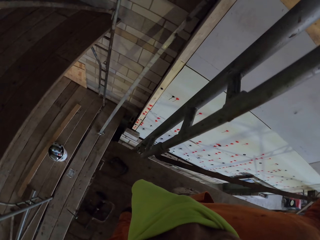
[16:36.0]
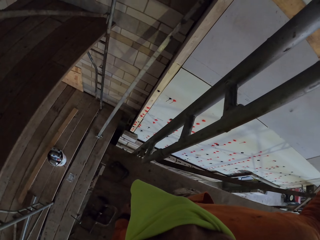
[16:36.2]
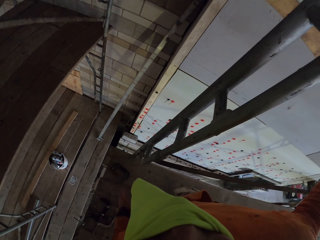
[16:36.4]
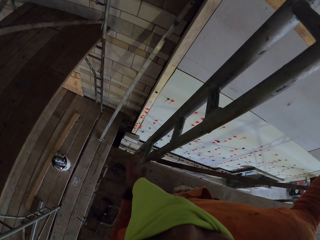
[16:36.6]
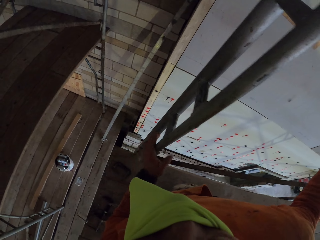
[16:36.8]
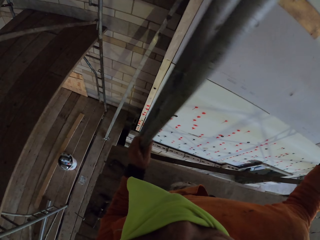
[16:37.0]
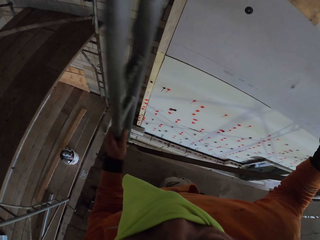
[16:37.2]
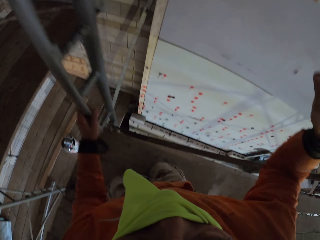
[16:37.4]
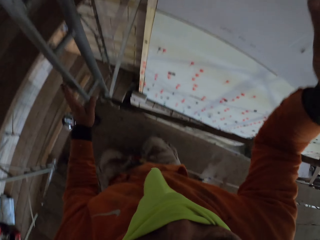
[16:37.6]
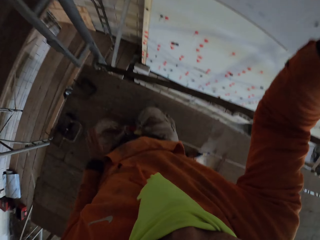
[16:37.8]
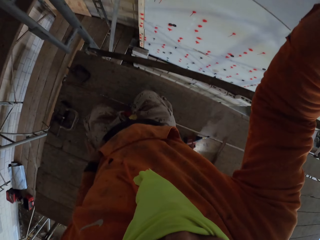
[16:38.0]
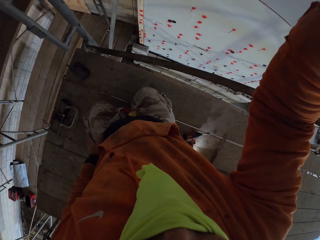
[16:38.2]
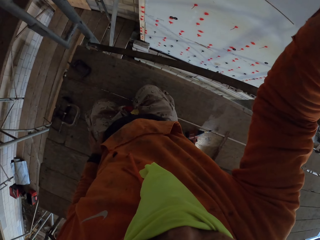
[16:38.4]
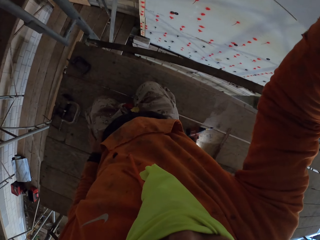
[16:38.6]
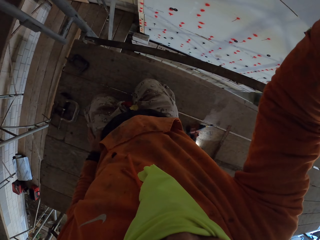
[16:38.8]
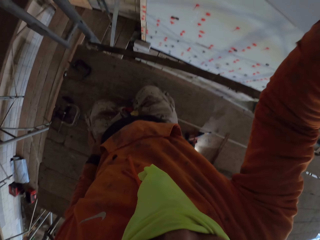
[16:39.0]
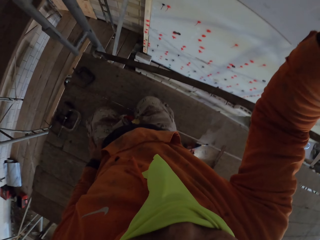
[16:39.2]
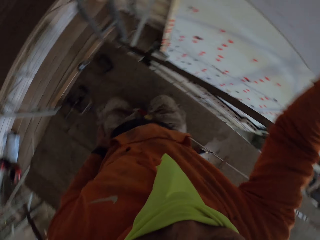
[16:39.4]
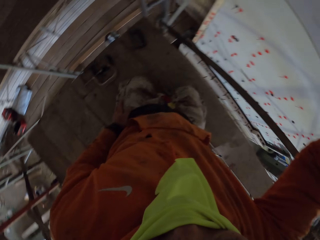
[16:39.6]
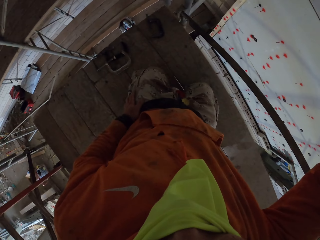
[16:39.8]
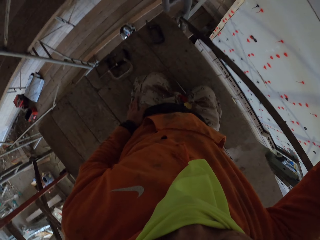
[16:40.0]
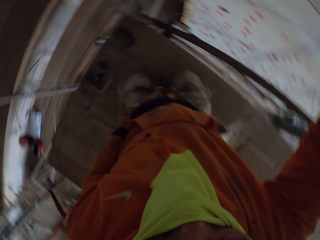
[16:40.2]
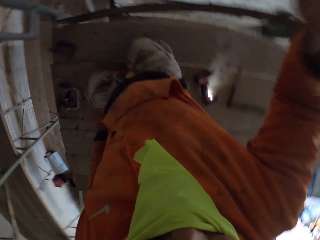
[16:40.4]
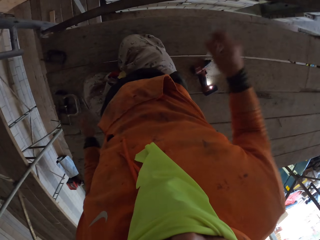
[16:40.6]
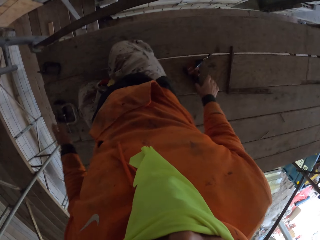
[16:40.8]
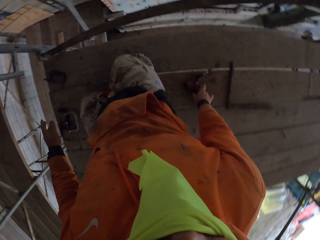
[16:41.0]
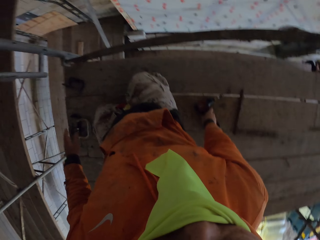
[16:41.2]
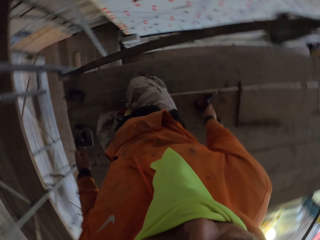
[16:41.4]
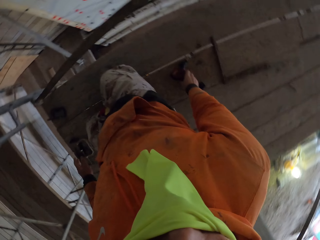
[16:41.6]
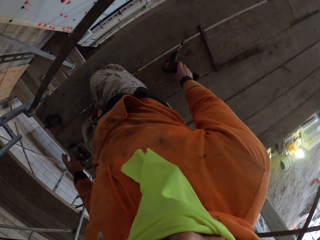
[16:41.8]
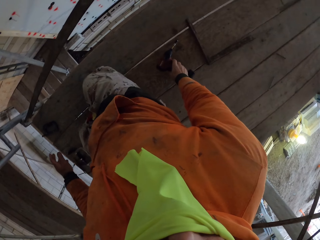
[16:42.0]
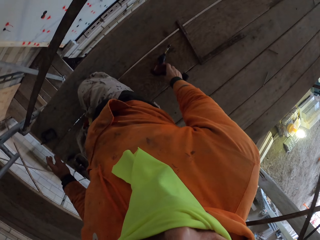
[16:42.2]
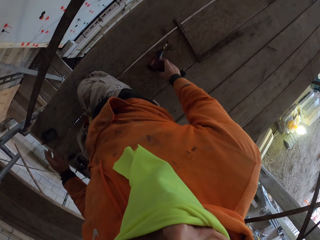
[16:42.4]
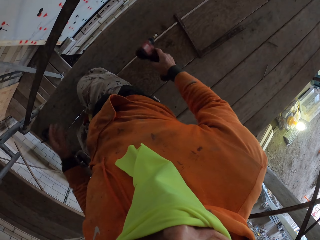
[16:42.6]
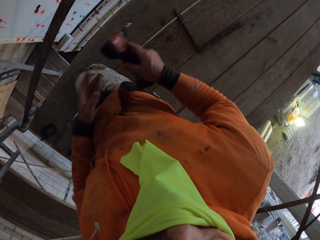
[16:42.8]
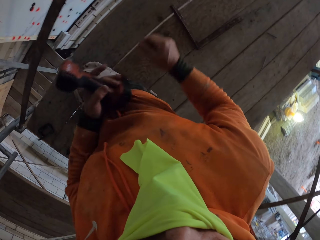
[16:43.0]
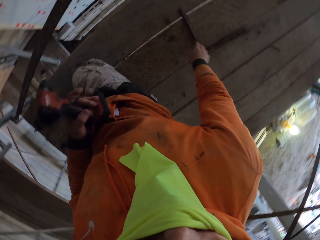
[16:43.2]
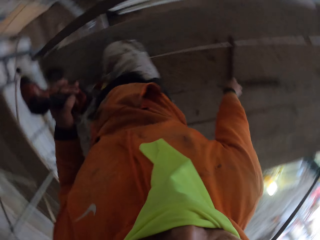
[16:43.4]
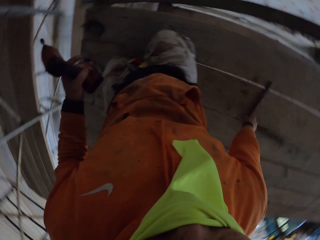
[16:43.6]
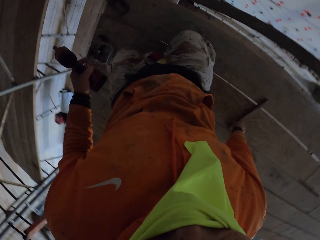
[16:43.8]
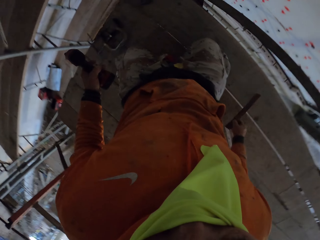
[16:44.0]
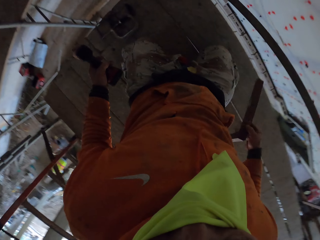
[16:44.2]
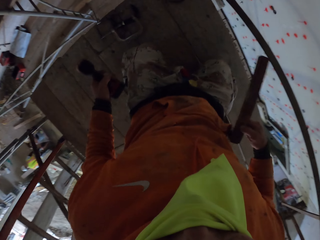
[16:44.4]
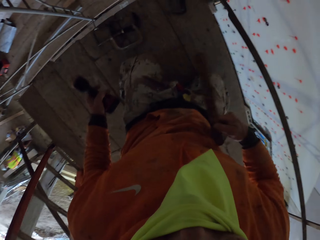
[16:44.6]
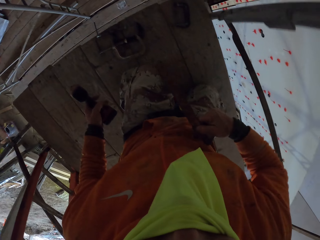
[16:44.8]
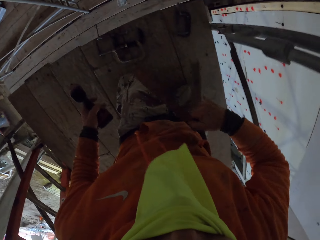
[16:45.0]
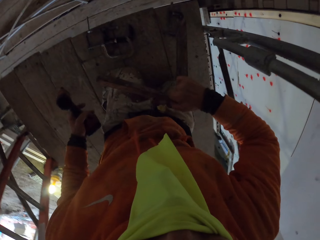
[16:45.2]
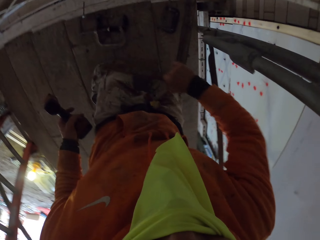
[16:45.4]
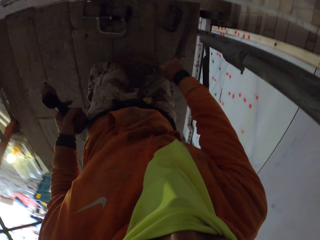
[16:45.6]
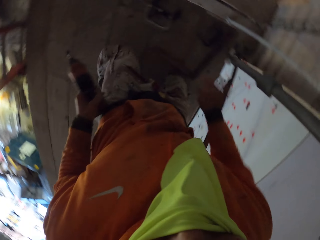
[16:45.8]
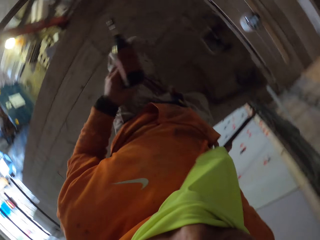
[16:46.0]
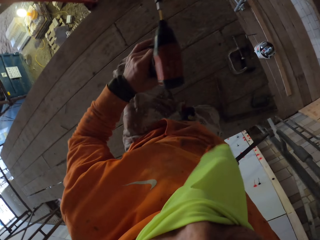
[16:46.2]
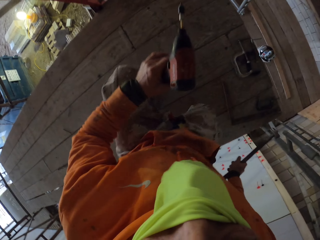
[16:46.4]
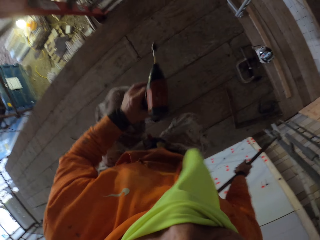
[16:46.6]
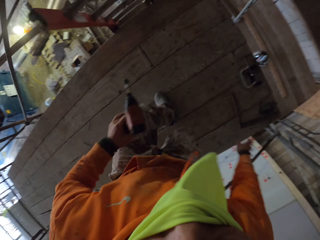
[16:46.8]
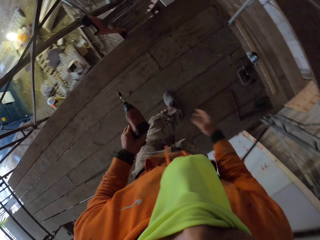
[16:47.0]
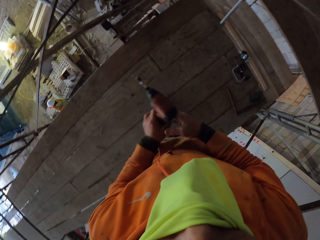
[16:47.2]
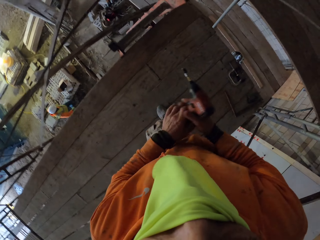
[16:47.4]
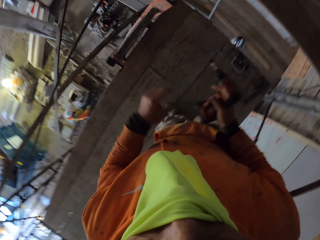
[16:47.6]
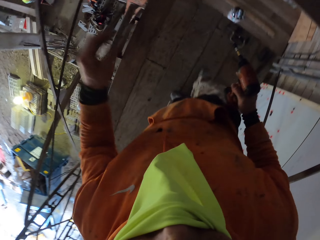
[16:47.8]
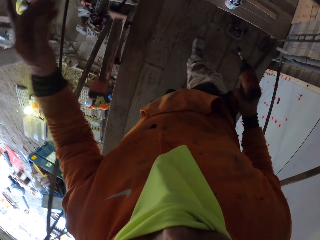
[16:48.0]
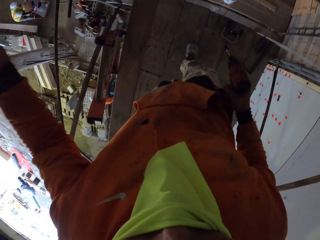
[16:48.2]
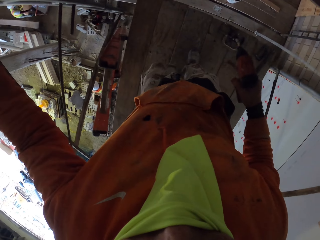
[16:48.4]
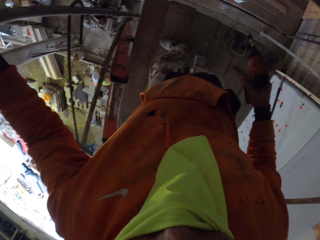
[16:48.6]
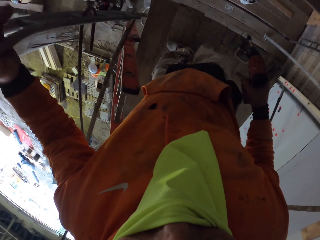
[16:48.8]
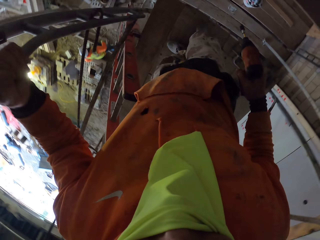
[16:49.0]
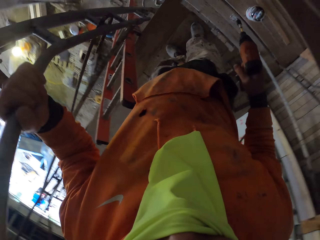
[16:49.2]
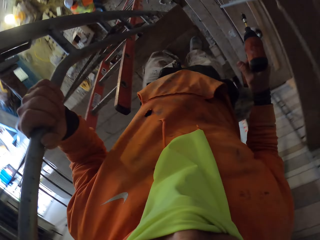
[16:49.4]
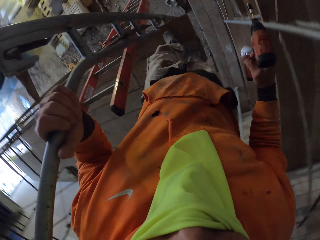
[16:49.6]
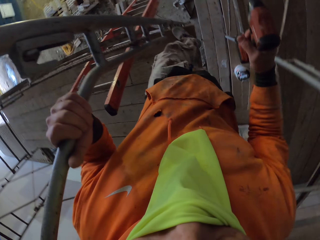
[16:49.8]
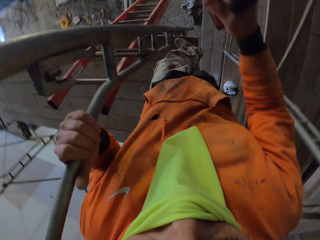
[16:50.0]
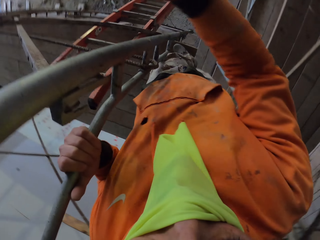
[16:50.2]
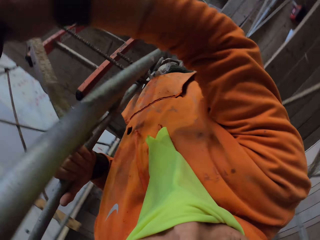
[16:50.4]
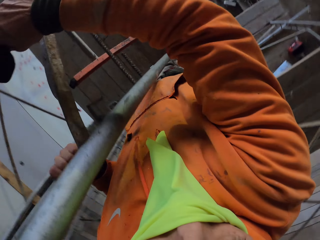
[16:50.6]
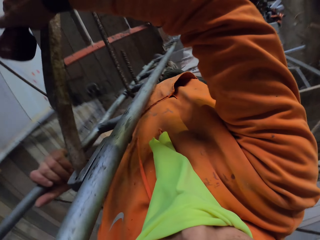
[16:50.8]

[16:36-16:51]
The camera wearer picks up the drill. They look around. They pass the drill to the left hand. They pick up the clamp. They pick up a wood. They place the clamp on the scaffolding. They put the wood on the floor. They stand. They pass the drill to the right hand. A person walks at the construction site. The camera wearer walks on the scaffolding.

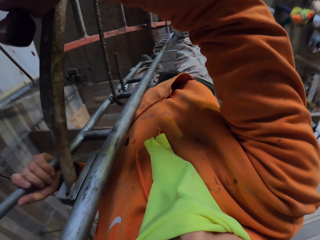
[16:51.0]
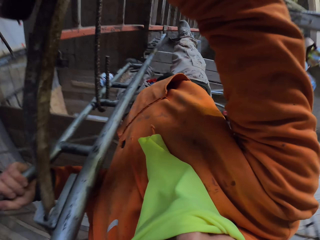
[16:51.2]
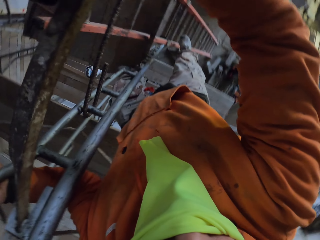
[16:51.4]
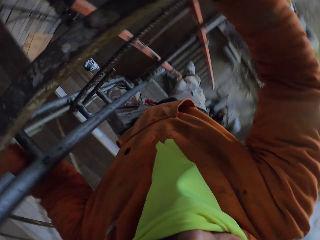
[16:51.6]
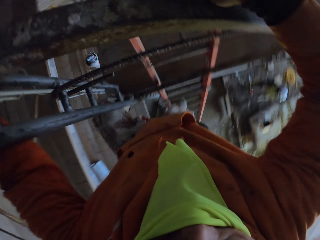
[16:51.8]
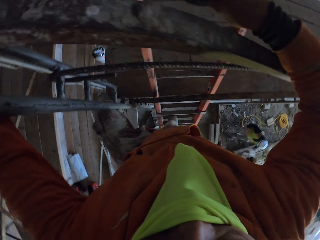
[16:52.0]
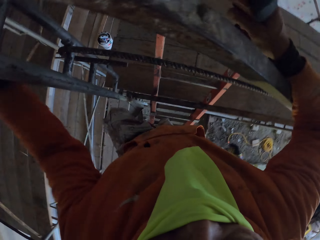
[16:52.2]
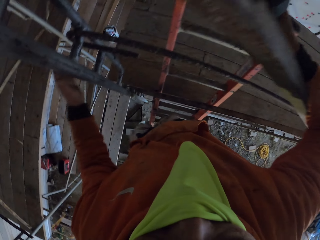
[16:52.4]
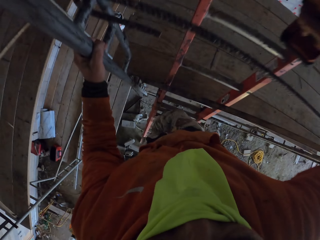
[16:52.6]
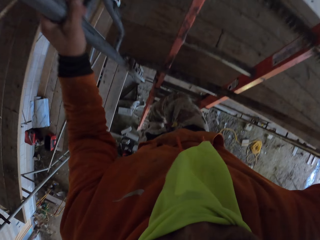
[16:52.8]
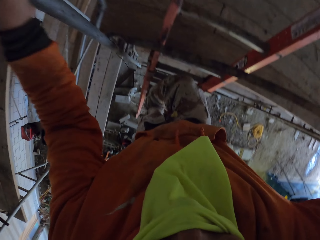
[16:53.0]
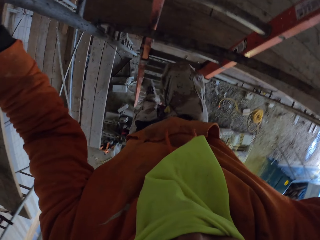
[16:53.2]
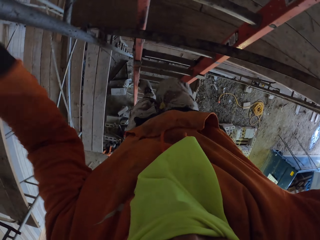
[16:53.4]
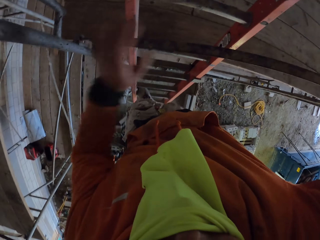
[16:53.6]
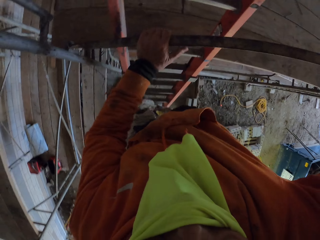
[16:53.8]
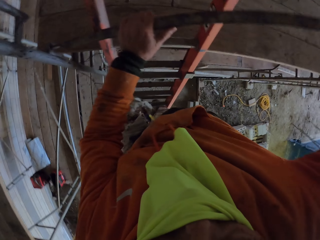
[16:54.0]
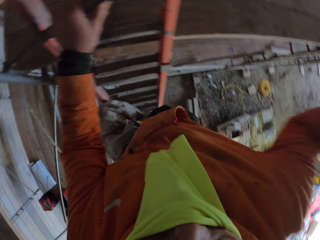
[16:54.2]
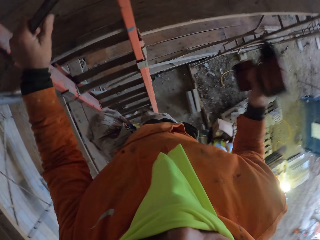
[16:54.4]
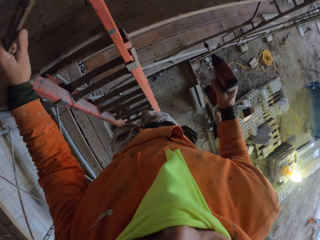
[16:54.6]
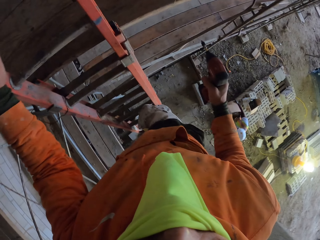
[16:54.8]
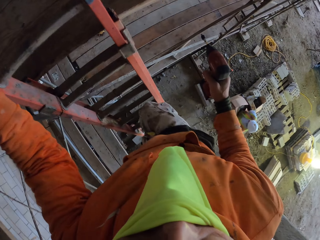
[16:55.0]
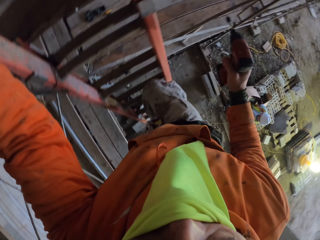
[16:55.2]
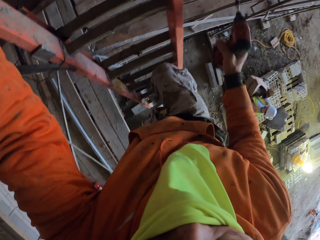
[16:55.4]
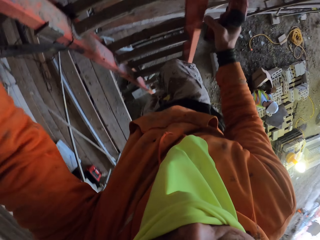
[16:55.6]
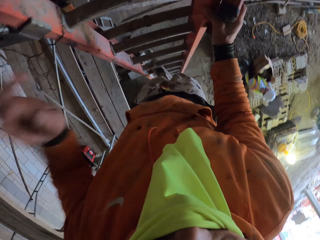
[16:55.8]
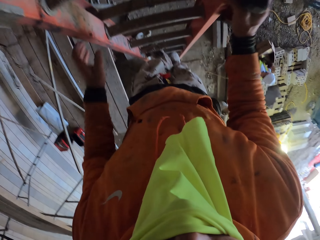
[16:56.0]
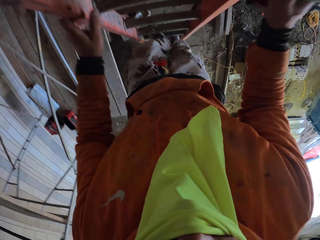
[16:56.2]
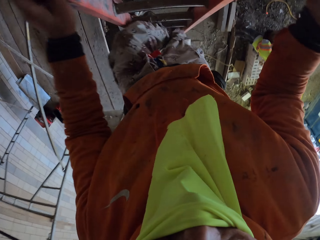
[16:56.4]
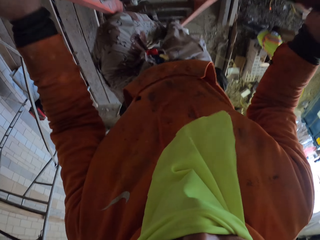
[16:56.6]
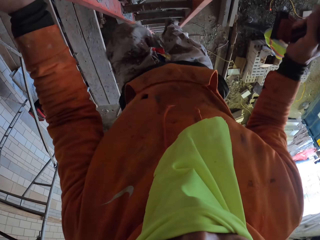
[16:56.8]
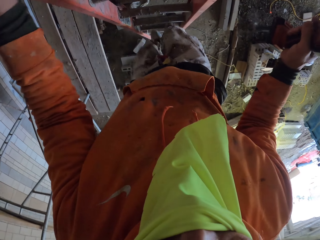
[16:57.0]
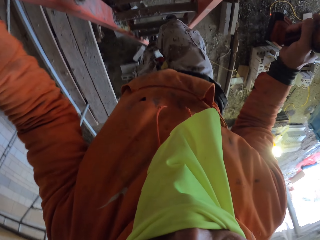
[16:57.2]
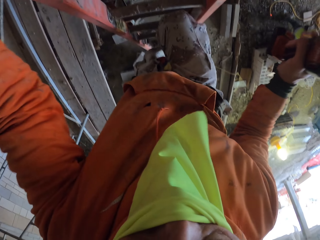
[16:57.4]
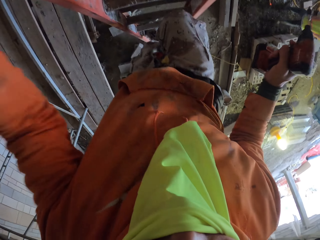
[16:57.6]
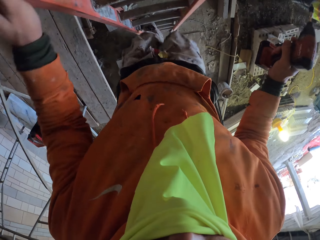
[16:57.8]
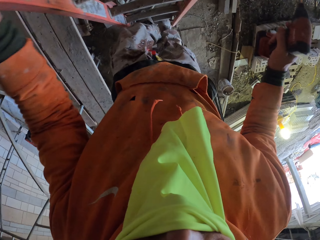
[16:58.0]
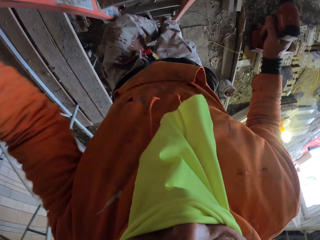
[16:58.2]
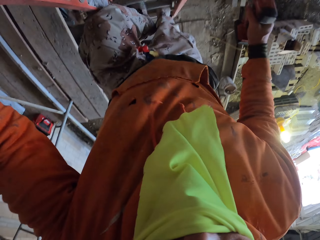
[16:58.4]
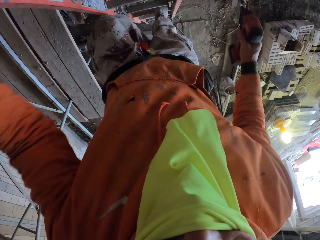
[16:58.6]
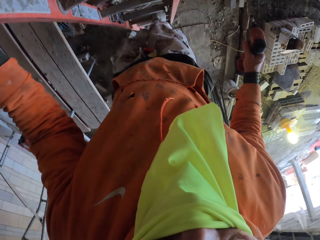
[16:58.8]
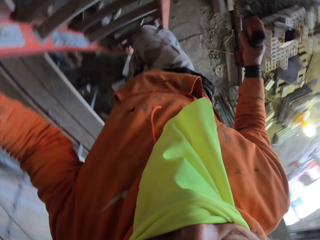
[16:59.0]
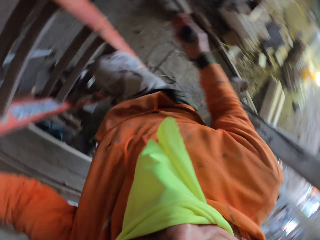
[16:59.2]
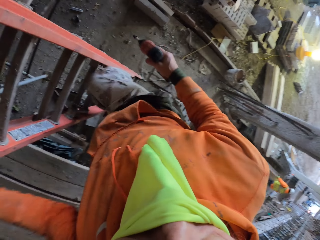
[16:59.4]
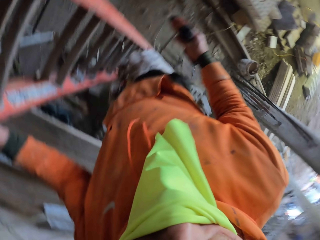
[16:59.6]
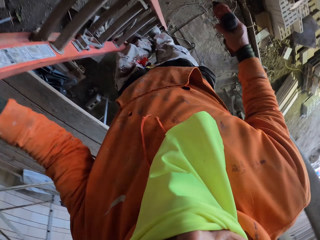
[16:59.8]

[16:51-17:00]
The camera wearer descends a ladder. A person holds a carton.
